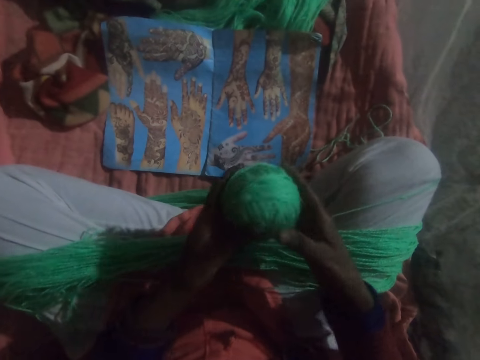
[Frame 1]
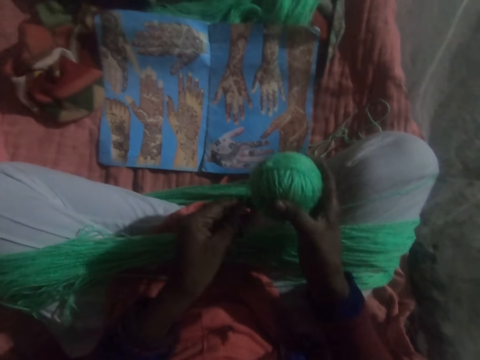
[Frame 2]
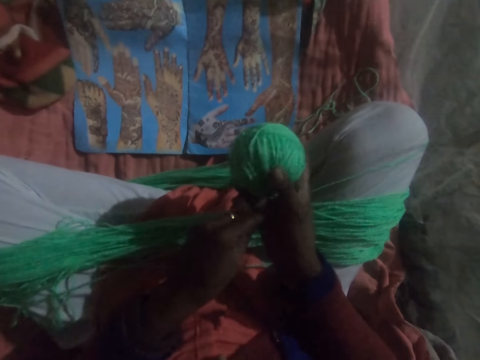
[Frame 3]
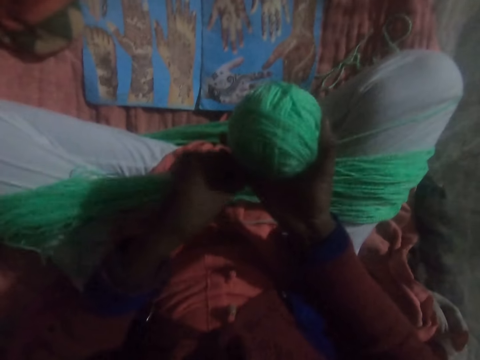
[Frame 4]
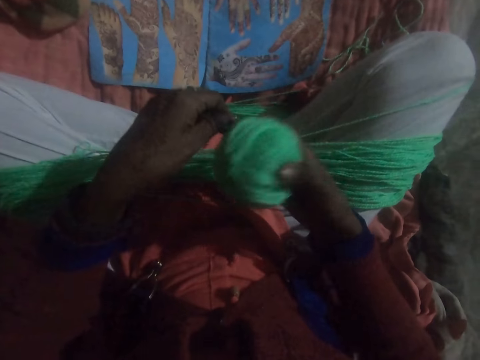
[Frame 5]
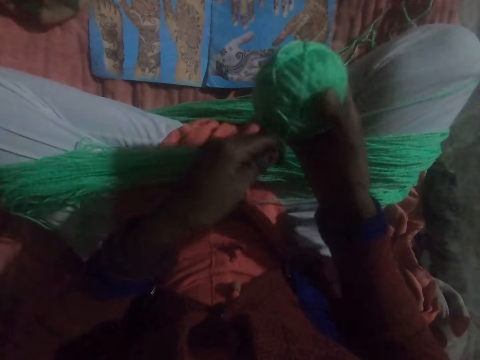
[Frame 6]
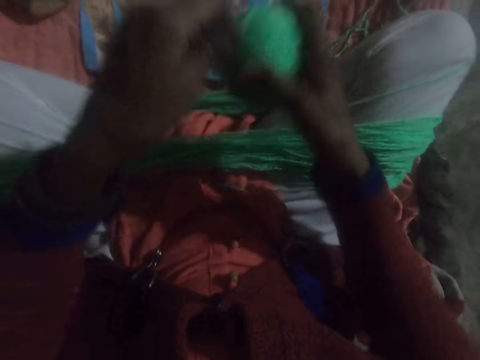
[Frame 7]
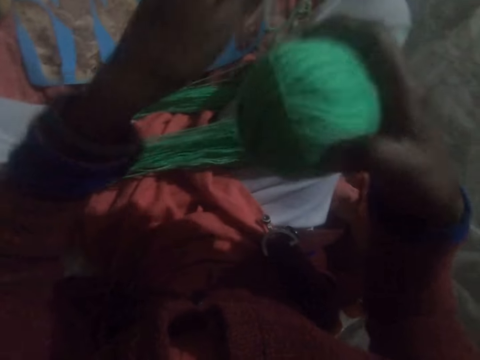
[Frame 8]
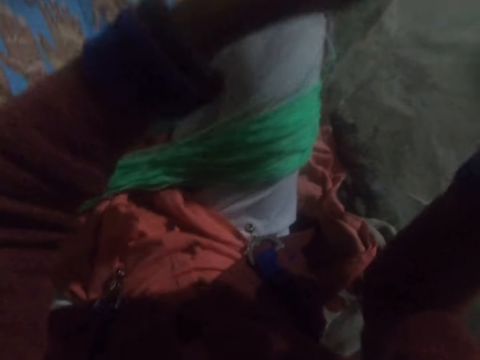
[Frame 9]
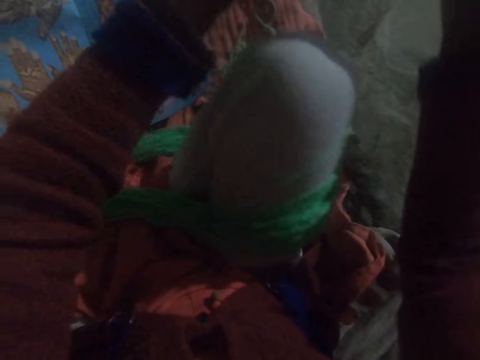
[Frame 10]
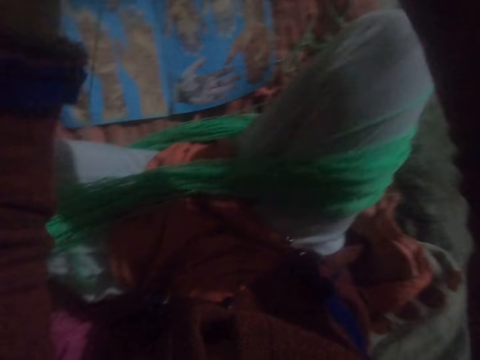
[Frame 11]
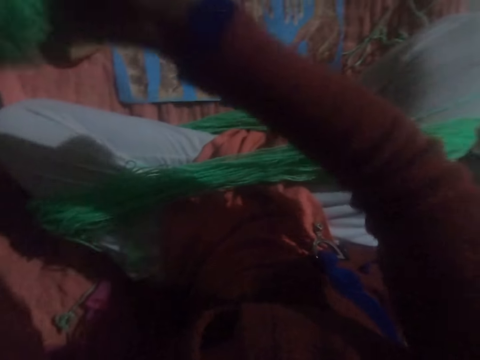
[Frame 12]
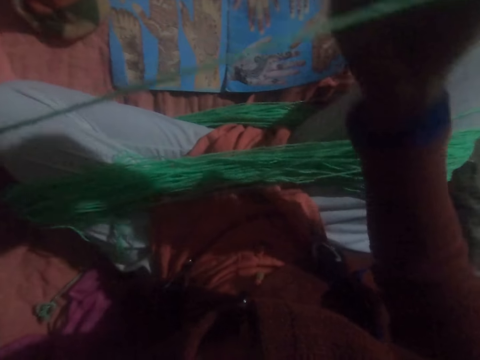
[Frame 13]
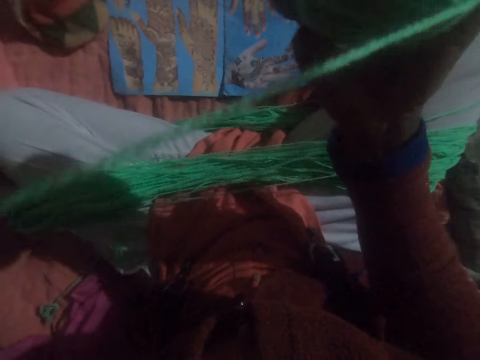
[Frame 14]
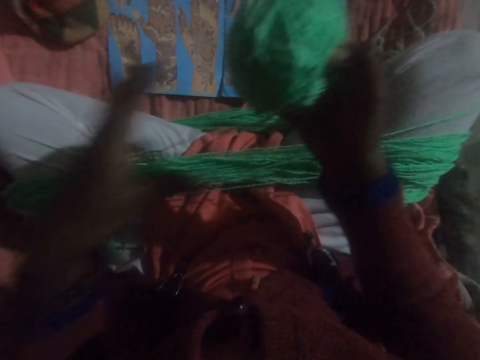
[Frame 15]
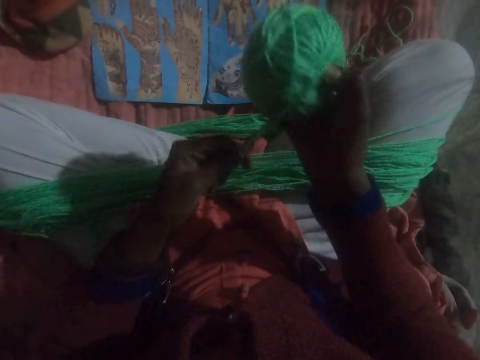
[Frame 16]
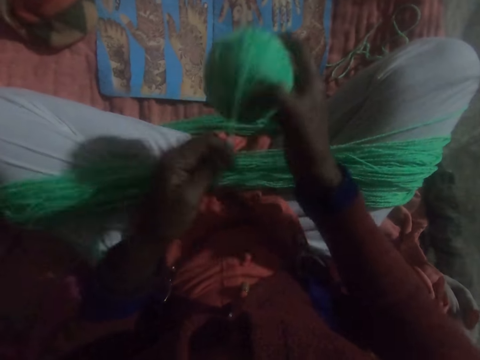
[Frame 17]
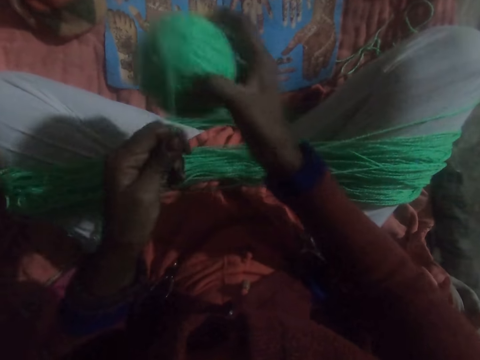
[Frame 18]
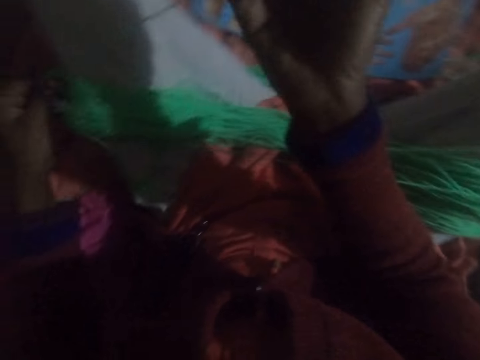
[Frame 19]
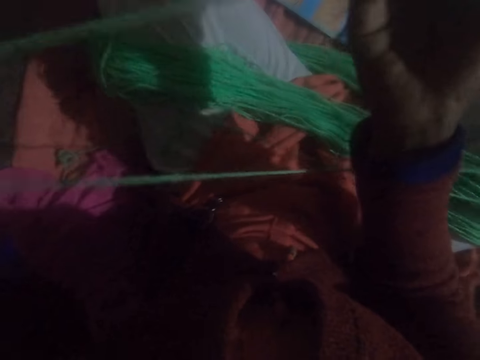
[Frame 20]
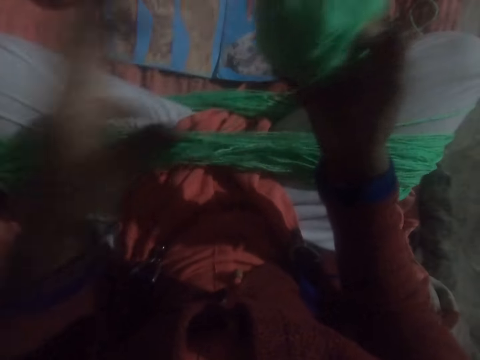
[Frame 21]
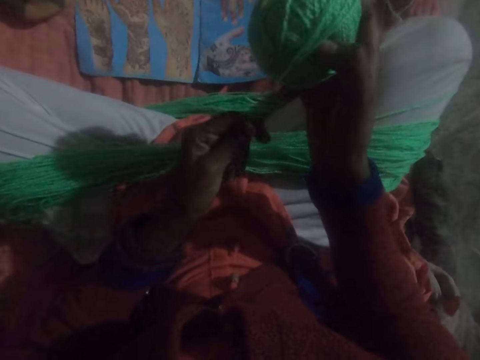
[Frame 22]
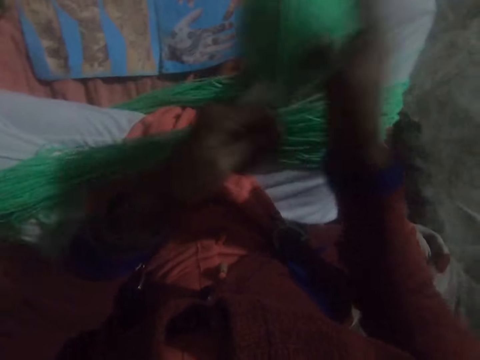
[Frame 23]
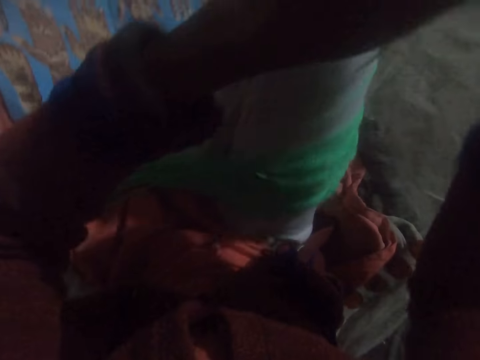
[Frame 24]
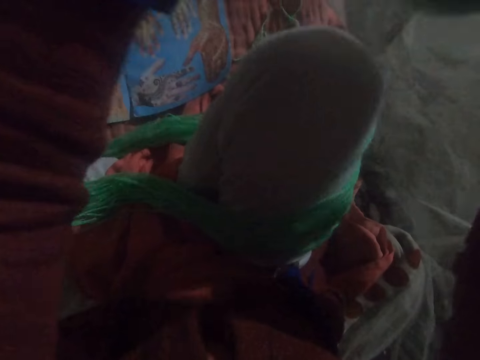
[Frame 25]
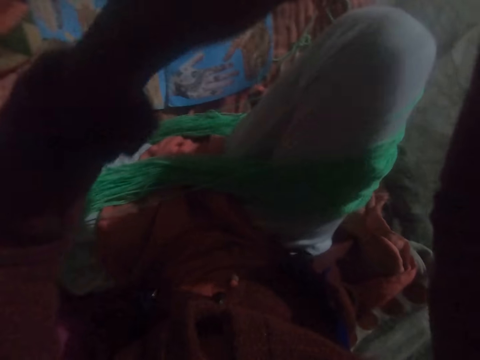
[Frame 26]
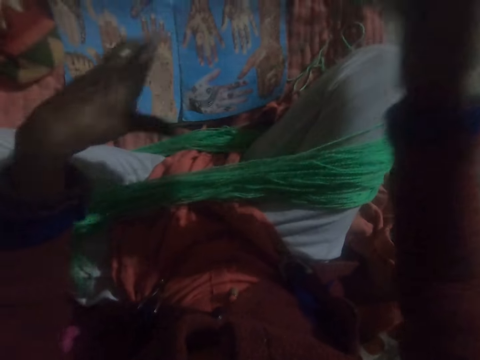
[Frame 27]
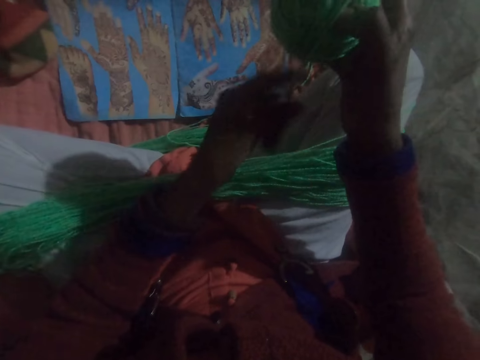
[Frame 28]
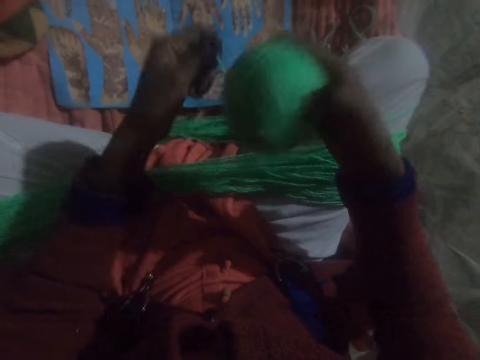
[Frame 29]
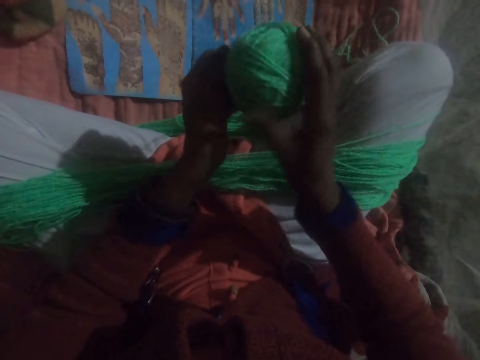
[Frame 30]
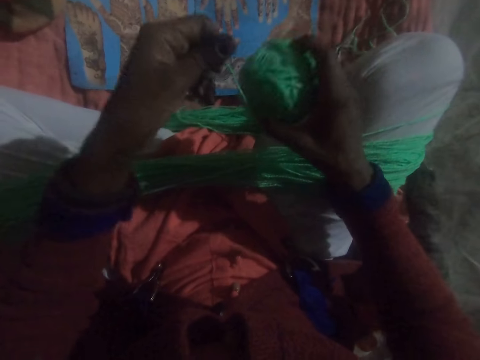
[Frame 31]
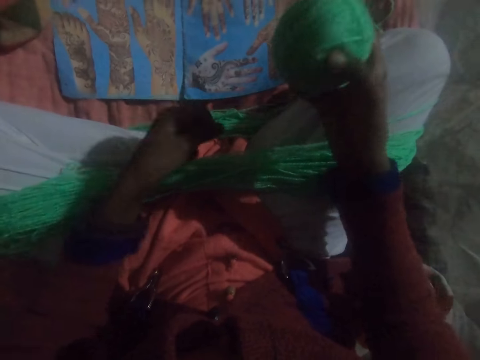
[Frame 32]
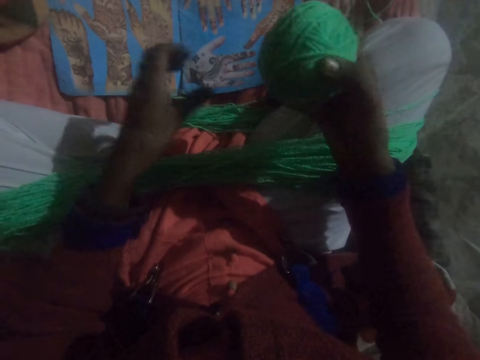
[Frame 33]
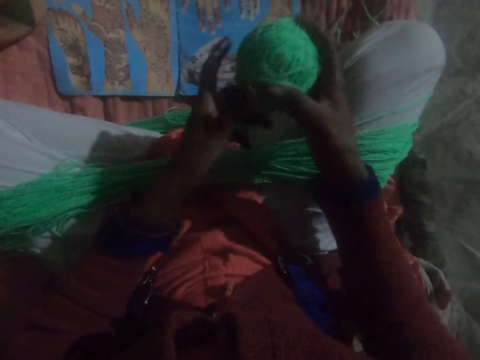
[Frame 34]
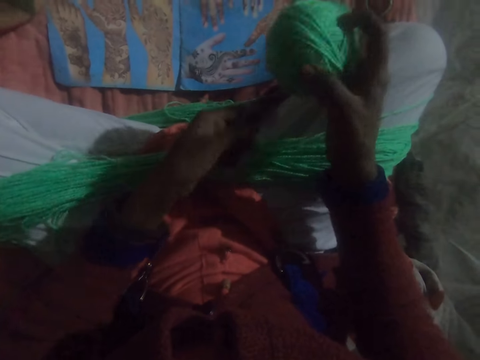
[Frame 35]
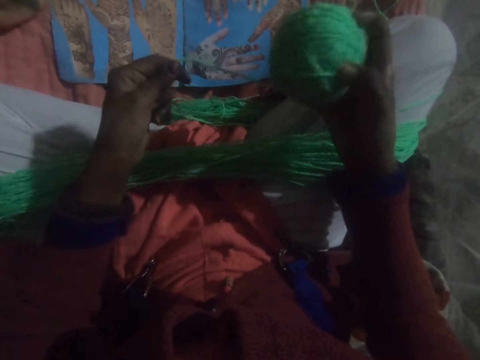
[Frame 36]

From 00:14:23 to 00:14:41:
The camera wearer rolls the string round in the yarn. They stretch the string. They roll the string round in the yarn. They stretch the string. They roll the string round in the yarn. They drop the string. They hold back the string. They roll the string round in the yarn.

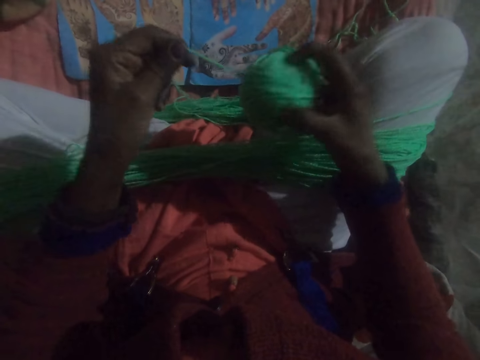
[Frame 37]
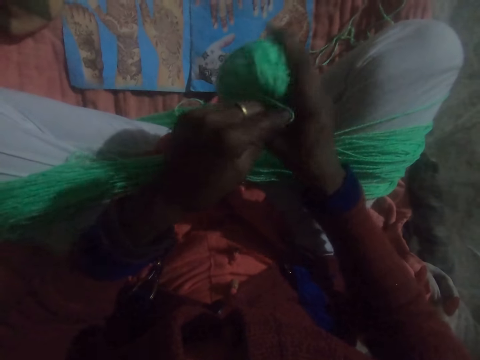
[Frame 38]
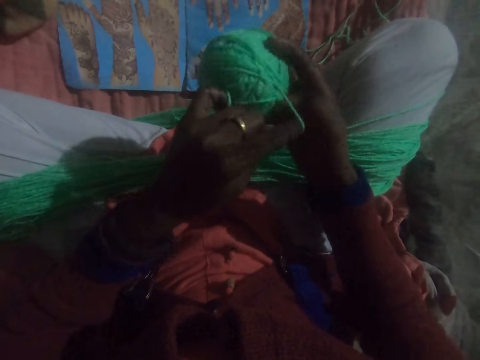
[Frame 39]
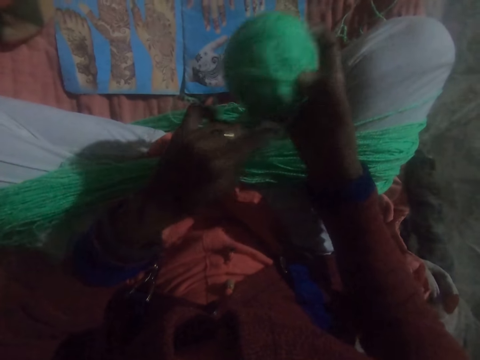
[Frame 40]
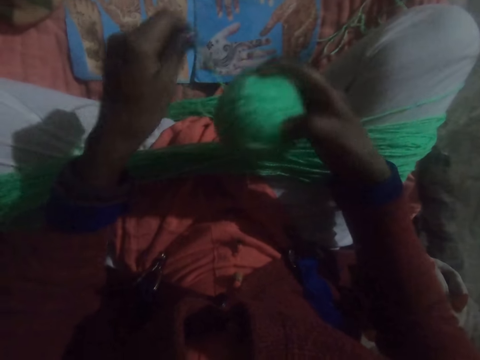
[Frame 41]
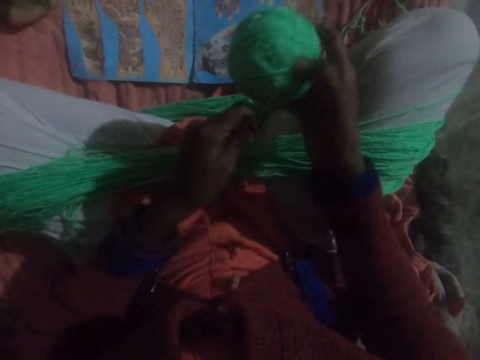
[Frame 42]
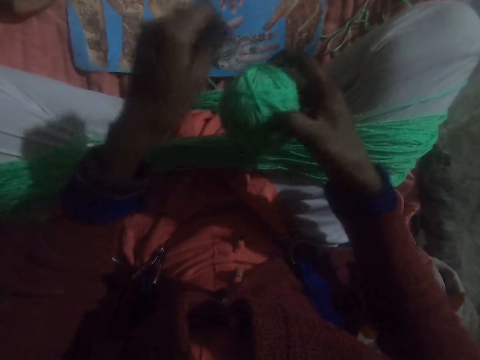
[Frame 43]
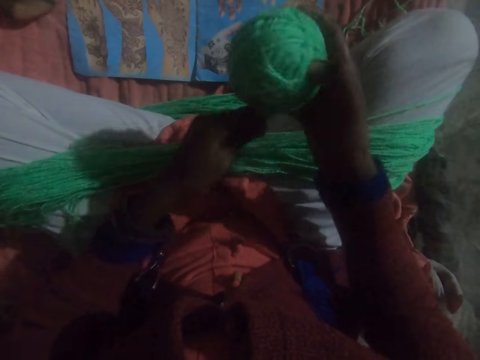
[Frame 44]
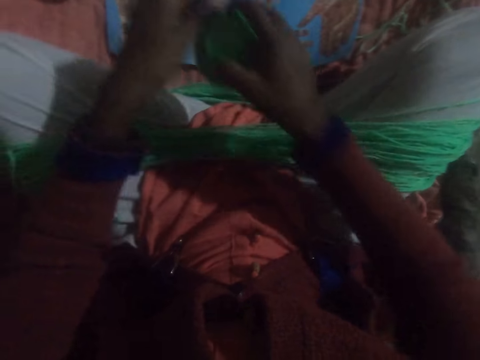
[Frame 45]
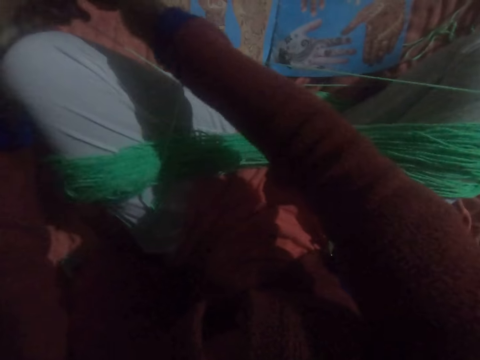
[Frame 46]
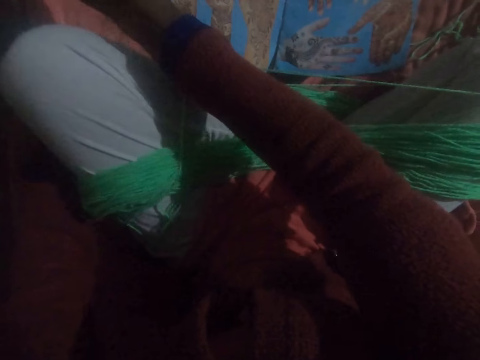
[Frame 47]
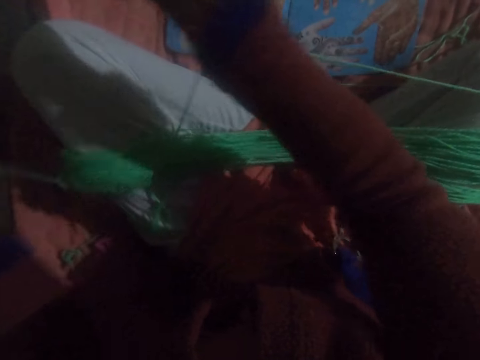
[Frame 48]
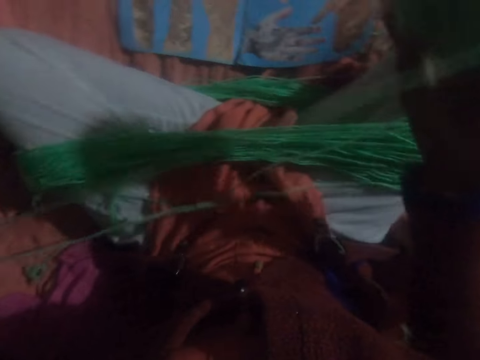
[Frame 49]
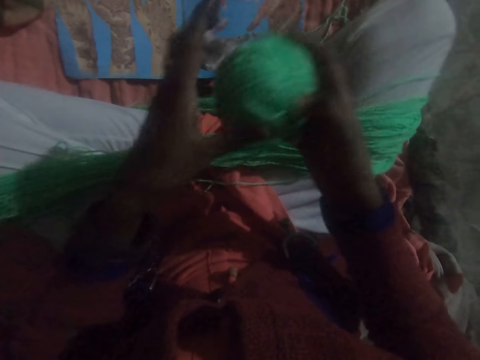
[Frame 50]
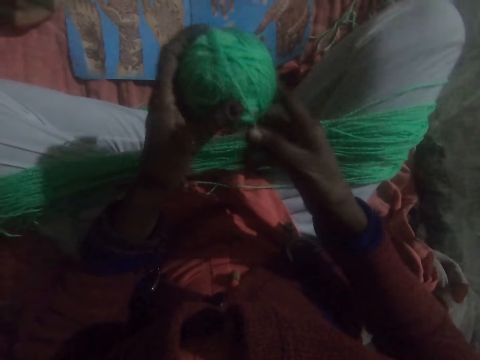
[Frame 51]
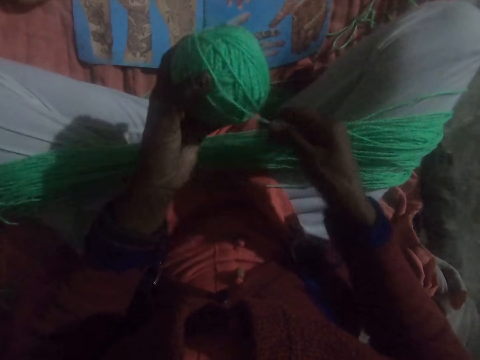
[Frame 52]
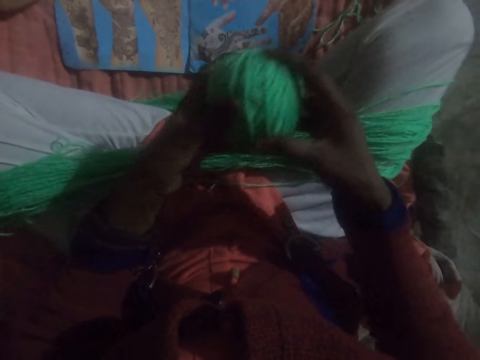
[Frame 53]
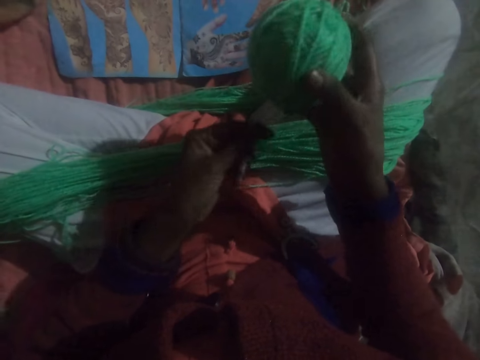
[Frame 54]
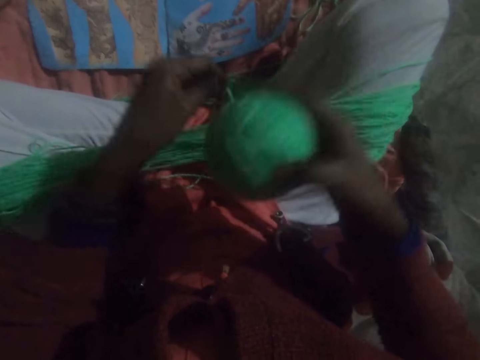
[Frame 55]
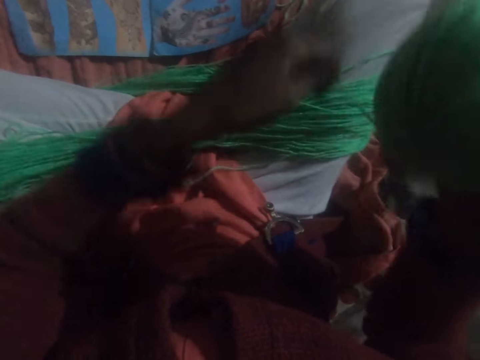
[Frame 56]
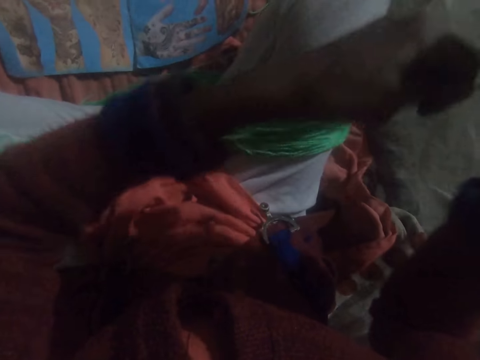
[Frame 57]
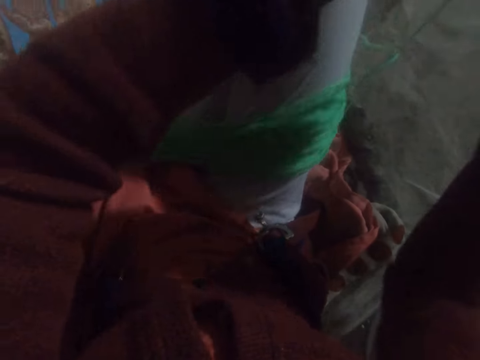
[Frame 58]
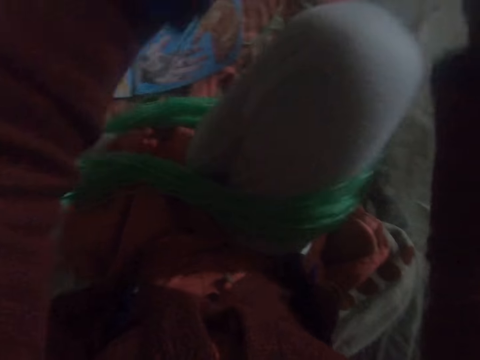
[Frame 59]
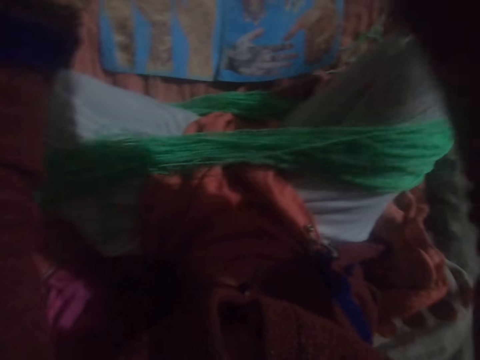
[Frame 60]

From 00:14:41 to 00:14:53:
The camera wearer stretches the string. They shift the yarn to the left hand. They stretch the string. They shift the yarn to the right hand. They roll the string round in the yarn.
